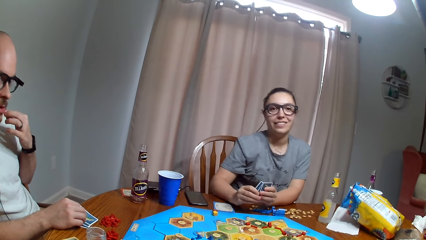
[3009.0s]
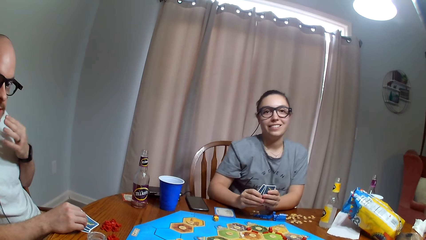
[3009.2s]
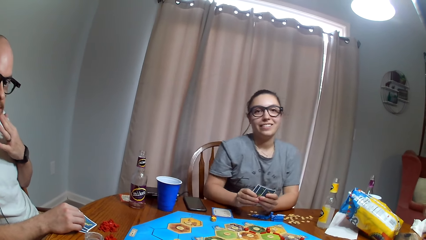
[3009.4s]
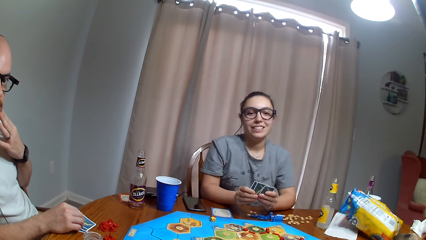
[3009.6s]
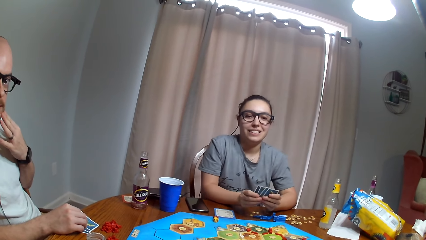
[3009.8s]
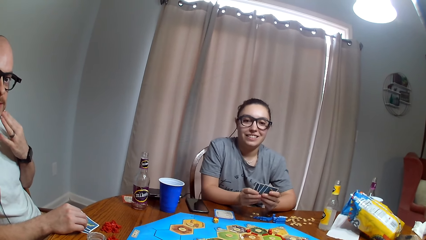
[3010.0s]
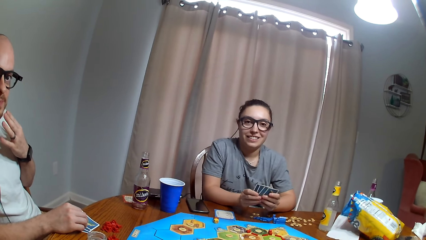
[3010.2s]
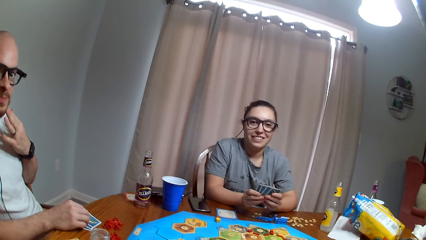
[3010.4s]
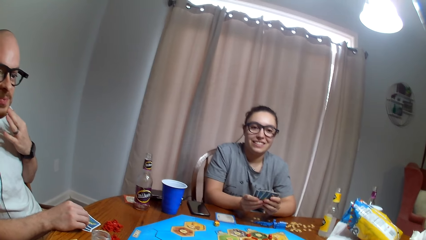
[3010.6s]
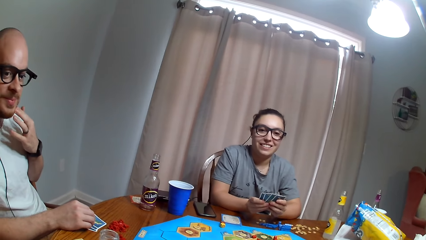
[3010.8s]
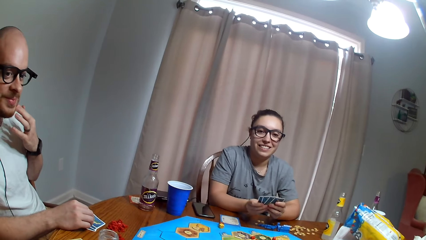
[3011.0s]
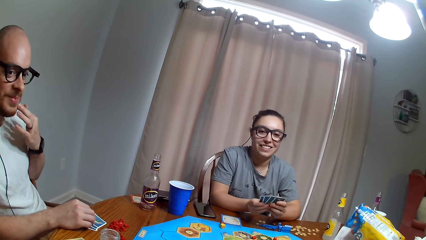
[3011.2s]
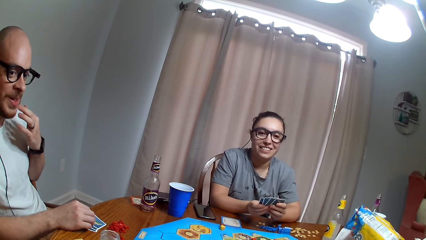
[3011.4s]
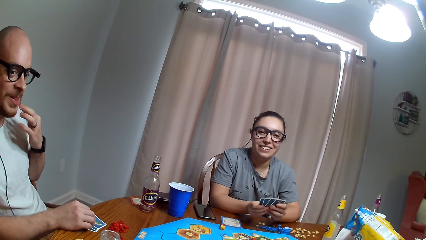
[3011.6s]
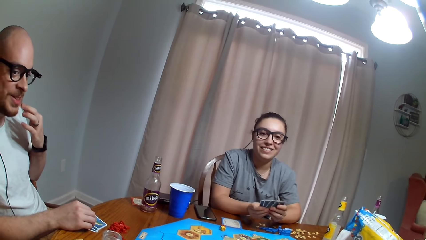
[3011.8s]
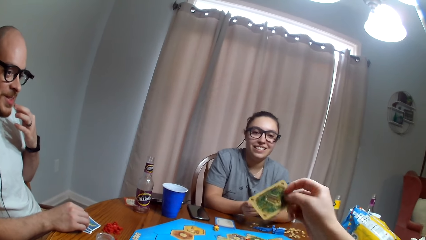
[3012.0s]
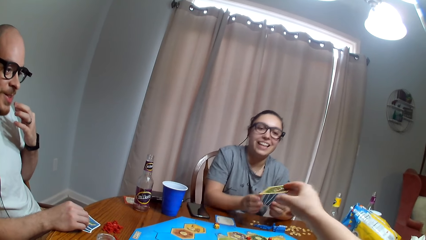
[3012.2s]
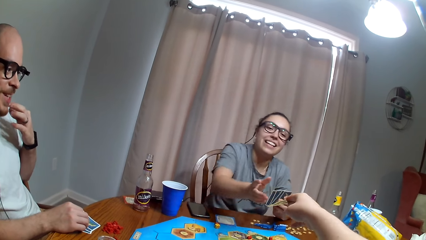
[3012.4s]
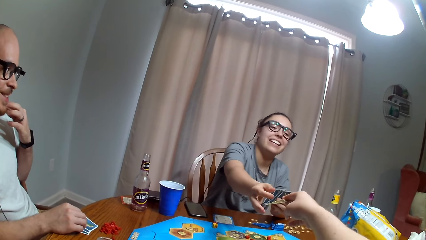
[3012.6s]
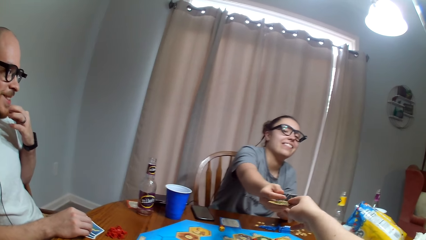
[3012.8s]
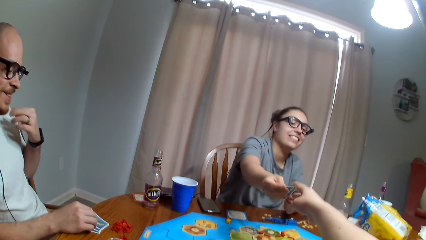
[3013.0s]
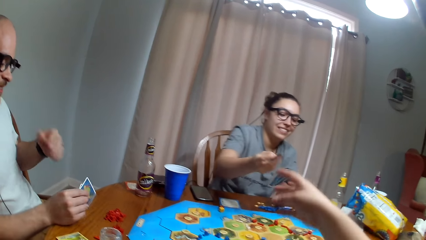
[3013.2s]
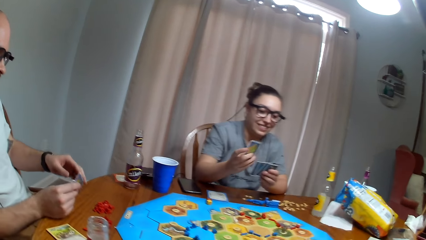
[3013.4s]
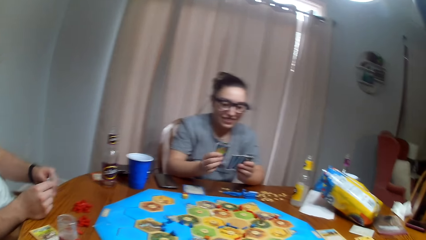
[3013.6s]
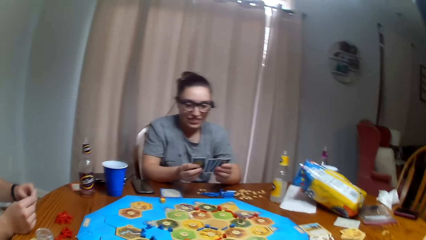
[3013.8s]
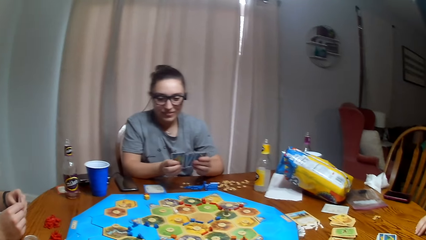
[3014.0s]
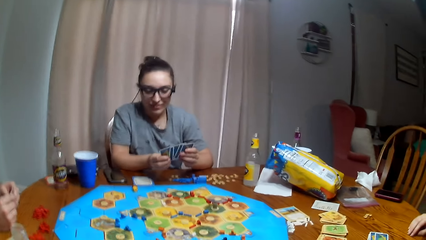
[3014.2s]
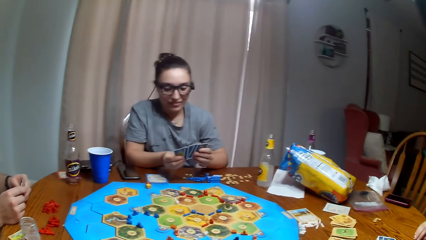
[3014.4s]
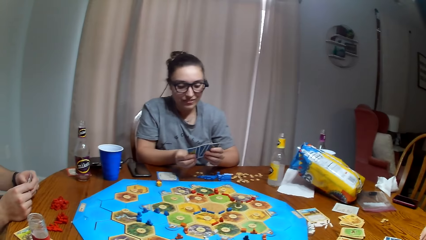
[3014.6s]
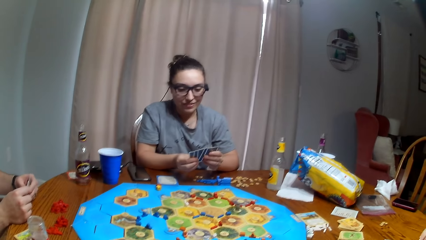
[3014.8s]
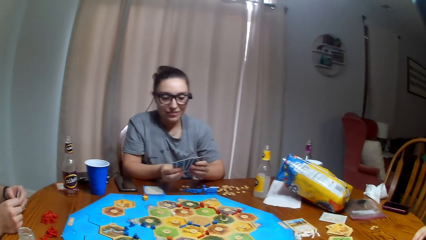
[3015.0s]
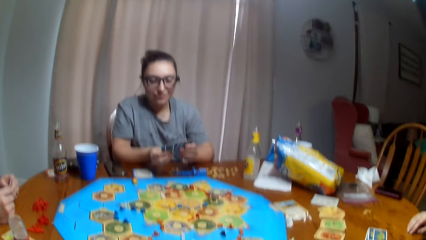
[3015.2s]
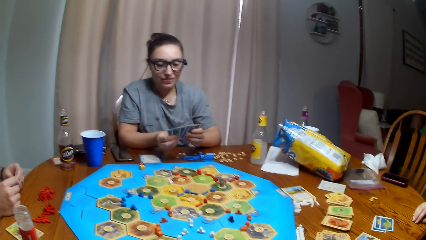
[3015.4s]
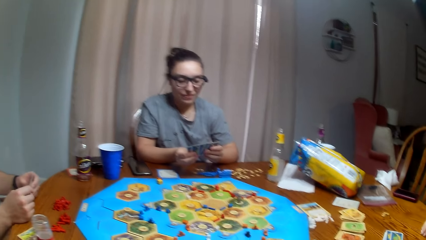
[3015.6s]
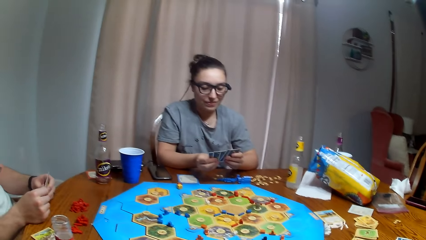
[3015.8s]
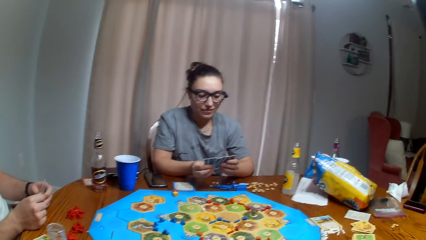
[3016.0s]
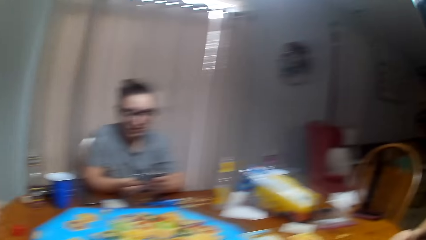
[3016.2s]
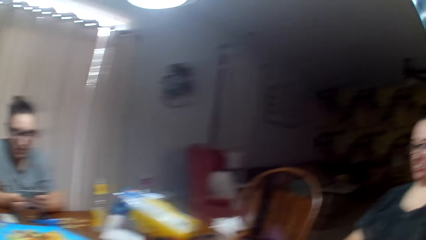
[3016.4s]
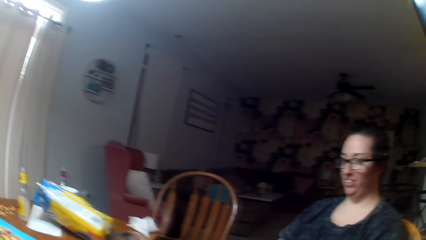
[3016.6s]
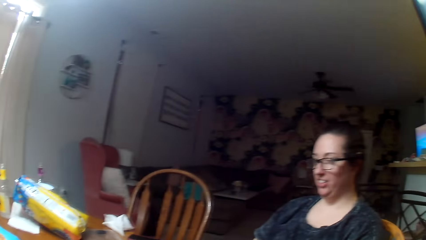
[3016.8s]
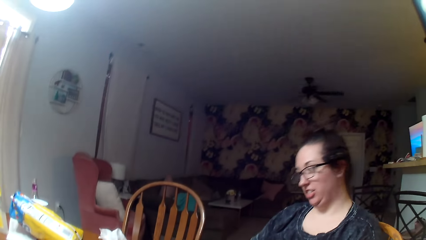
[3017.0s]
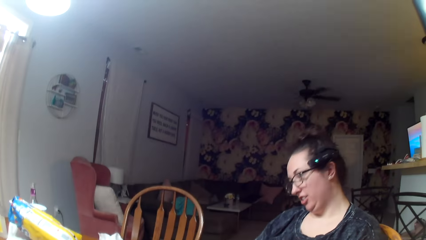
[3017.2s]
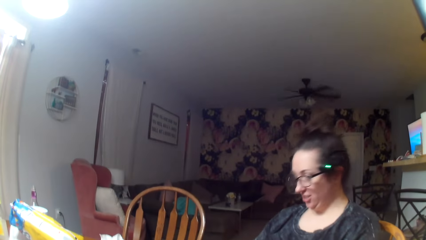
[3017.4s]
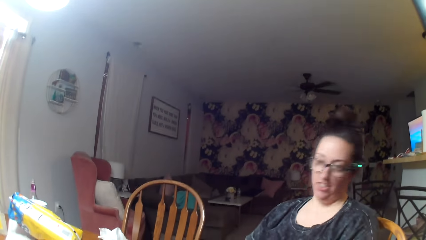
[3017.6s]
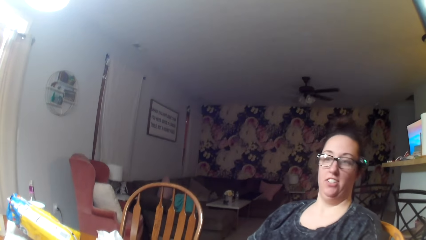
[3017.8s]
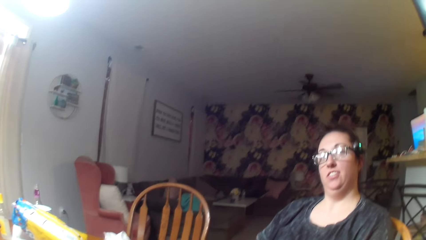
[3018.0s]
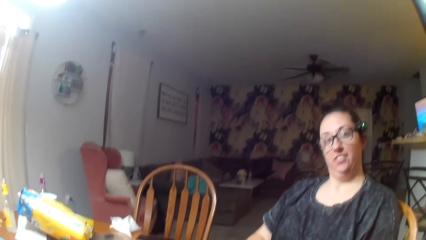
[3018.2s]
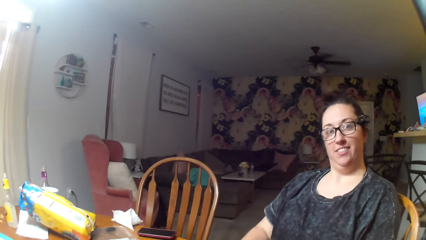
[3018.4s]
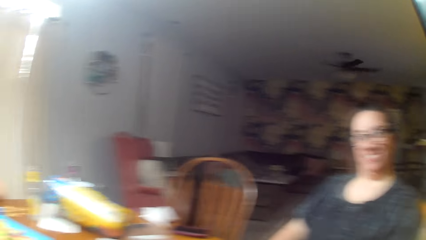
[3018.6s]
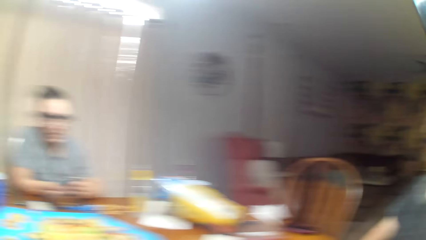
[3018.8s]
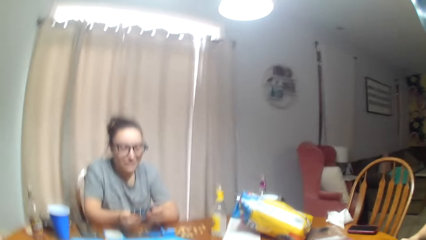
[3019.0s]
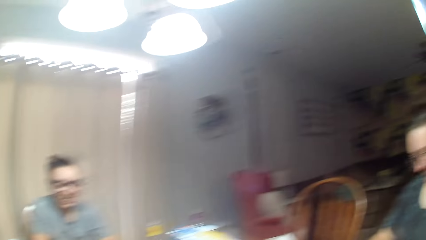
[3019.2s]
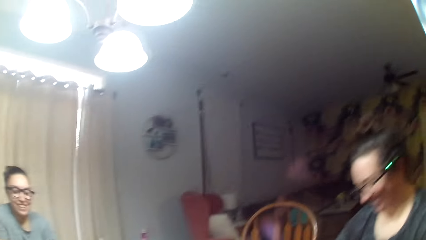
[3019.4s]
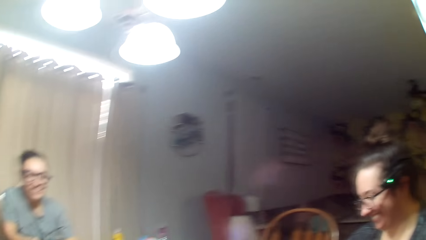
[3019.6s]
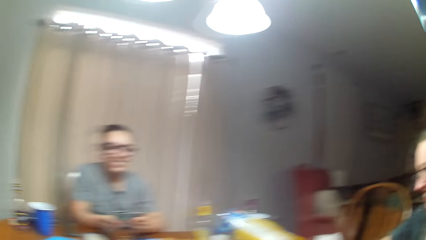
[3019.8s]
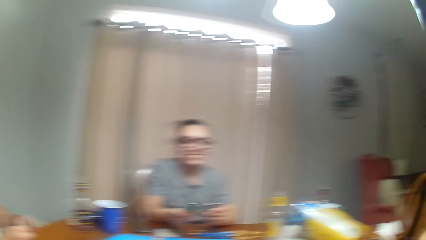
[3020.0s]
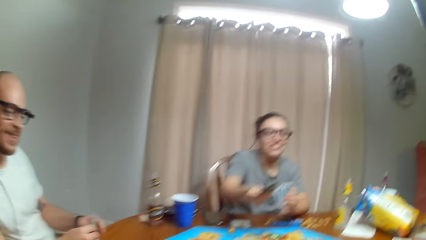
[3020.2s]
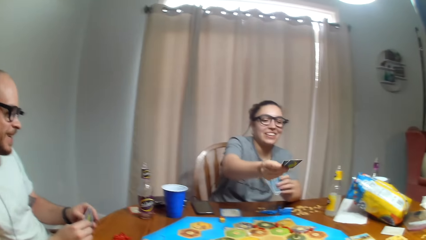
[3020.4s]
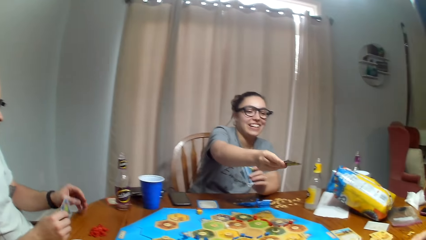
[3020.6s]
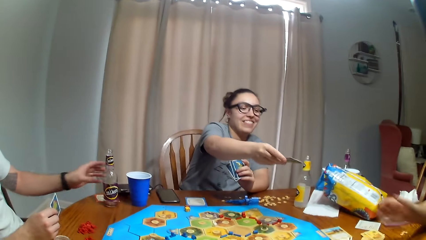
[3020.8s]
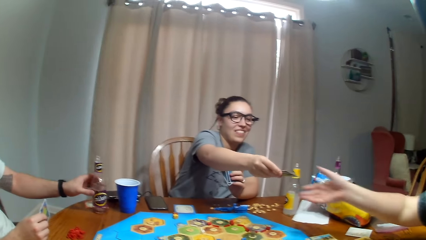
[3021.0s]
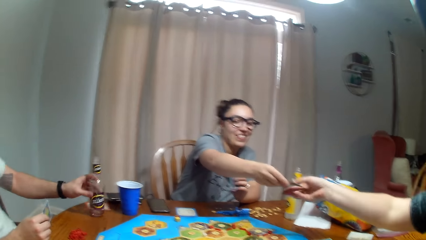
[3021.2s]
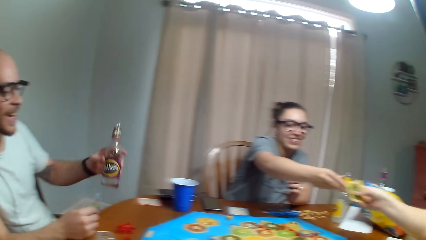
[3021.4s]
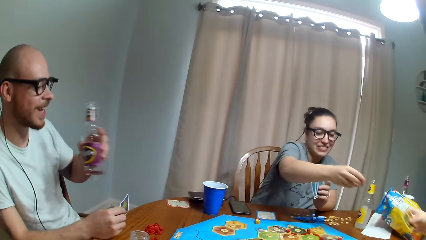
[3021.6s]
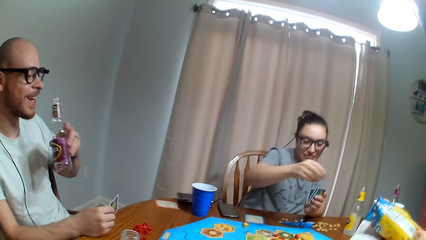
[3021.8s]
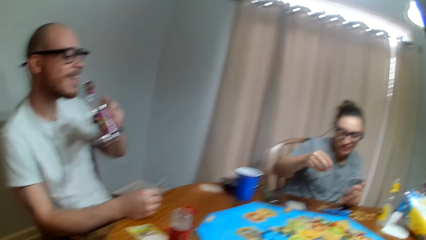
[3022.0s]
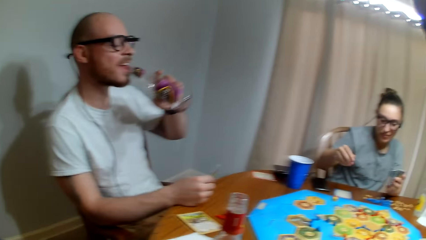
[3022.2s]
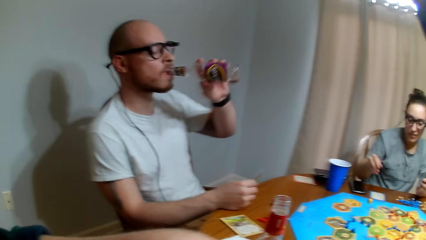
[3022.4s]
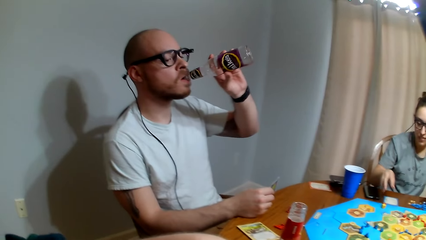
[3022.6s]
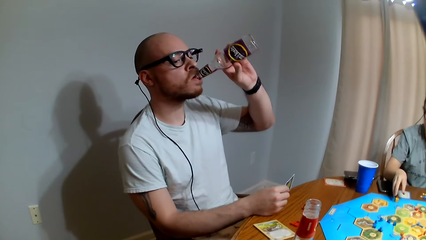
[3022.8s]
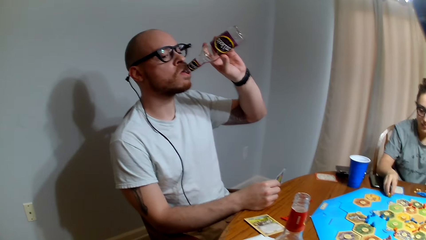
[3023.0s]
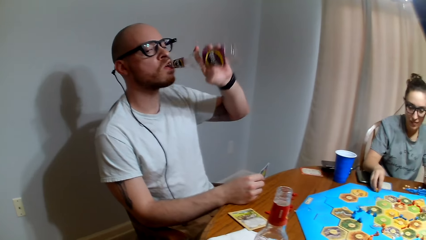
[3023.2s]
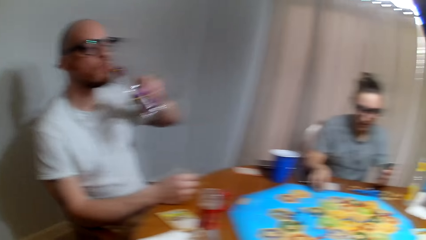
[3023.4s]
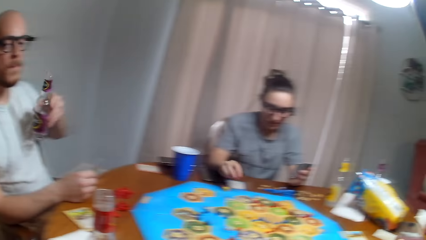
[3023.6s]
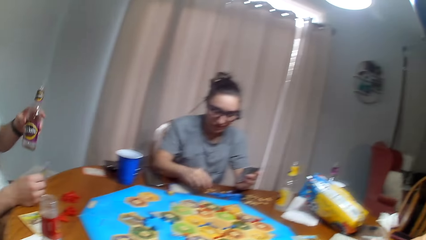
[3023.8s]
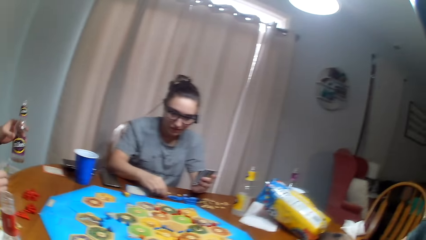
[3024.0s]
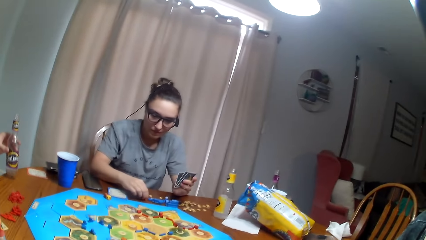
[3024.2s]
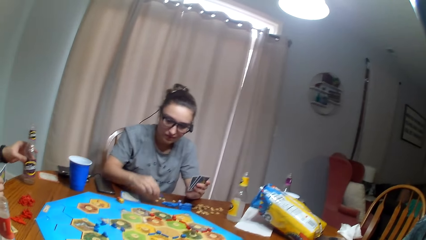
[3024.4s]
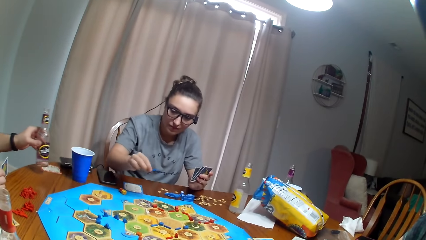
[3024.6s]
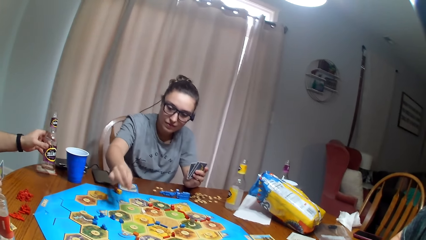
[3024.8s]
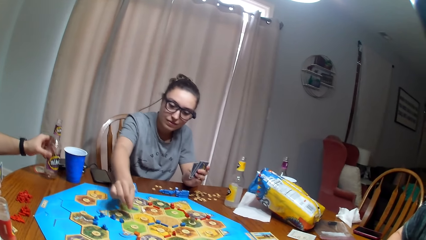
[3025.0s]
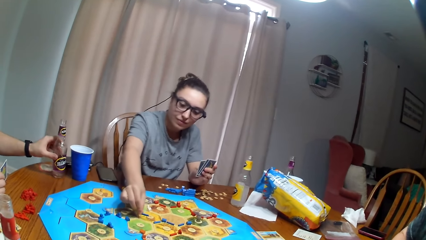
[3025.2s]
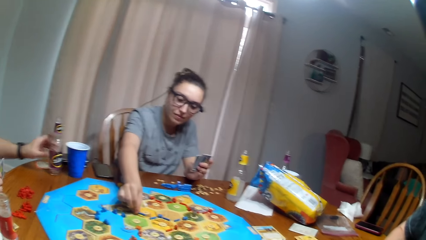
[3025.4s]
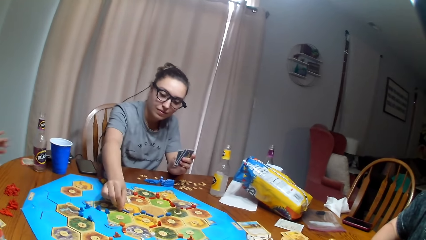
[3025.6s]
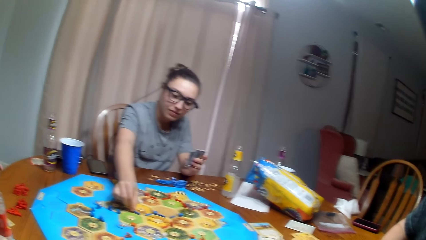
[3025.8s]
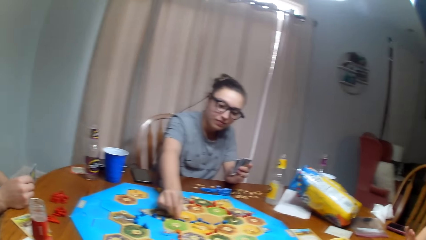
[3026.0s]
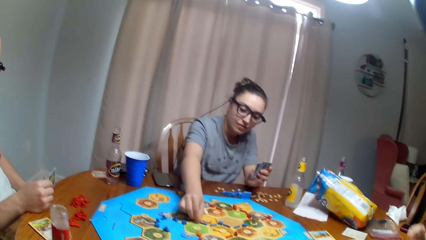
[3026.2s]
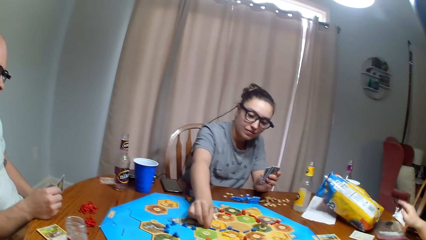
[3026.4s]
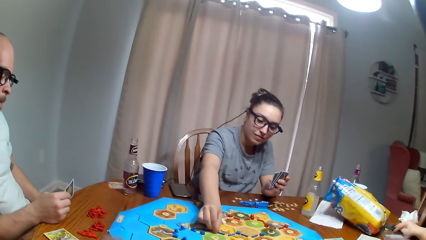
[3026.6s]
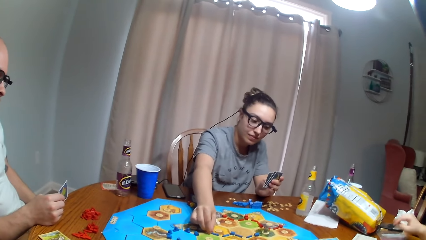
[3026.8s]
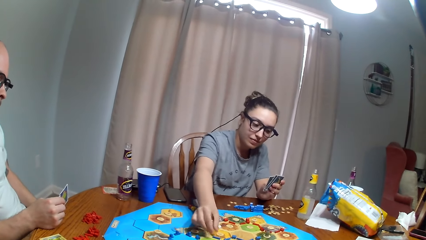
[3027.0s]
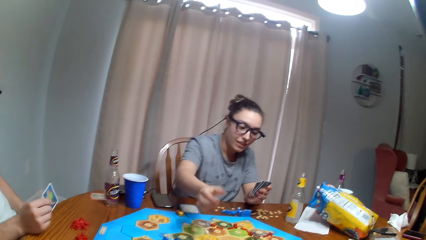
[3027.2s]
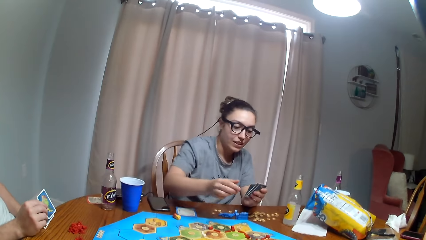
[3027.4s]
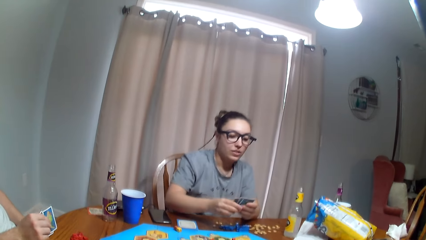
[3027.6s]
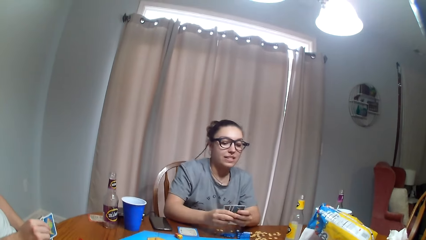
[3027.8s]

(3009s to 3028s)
A woman fidgets. A man touches the face. The woman picks a card from the camera wearer. The camera wearer hands the woman the playing card. They look around the room. The woman examines the cards and counts the cards. The camera wearer looks at another woman. They look around the room. The other woman rotates her head and fidgets. The camera wearer looks around the room. The man picks a bottle of water from the table. The first woman hands the other woman cards. The man holds the bottle. The other woman picks the playing card from the first woman. The man drinks water or alcohol from the bottle and puts the bottle on the table. The first woman moves the token on the board.
